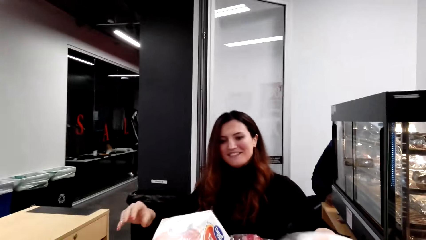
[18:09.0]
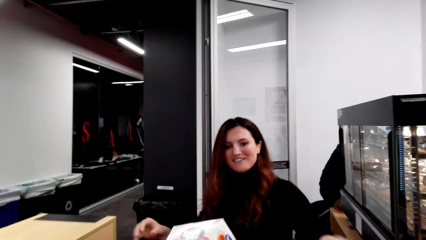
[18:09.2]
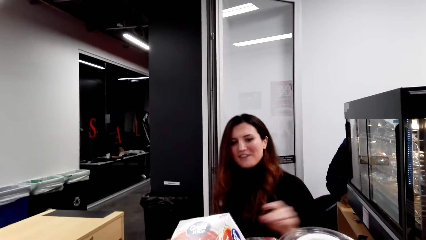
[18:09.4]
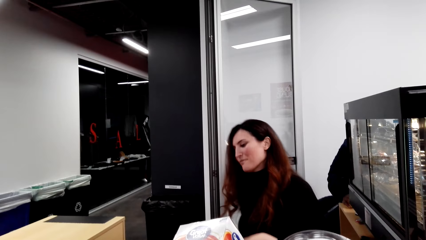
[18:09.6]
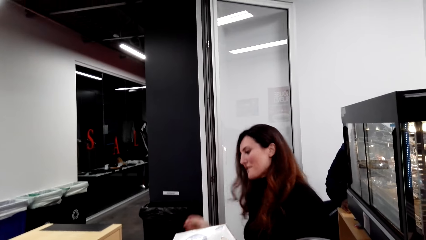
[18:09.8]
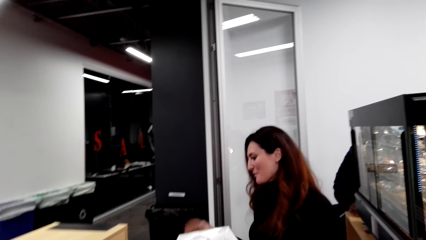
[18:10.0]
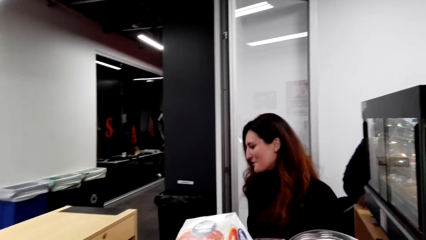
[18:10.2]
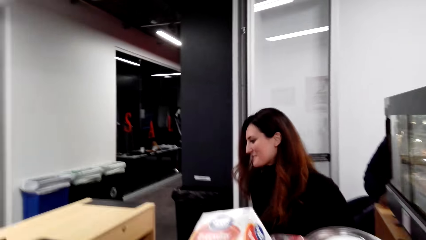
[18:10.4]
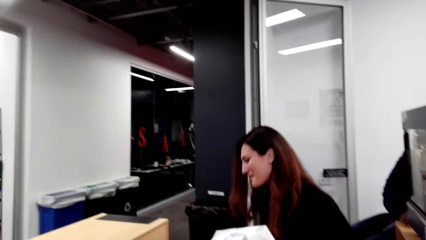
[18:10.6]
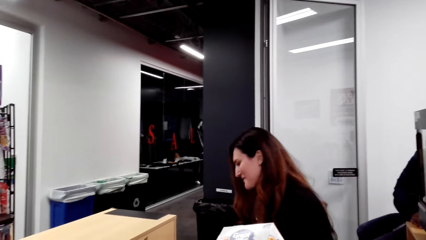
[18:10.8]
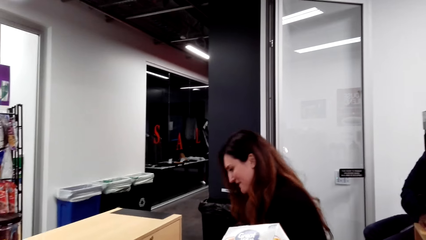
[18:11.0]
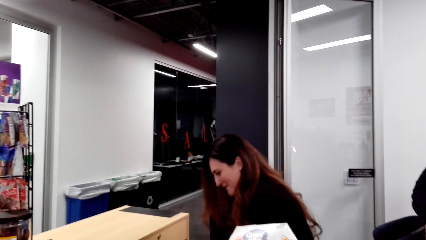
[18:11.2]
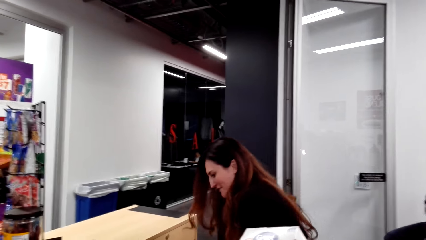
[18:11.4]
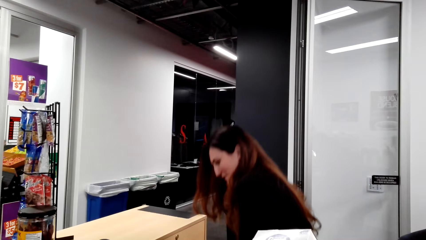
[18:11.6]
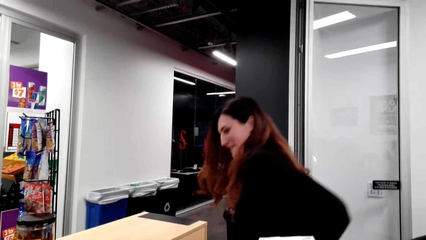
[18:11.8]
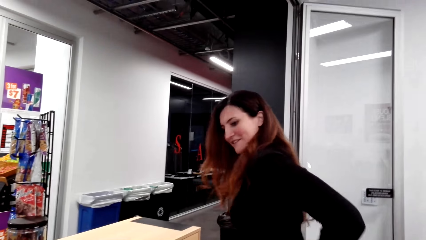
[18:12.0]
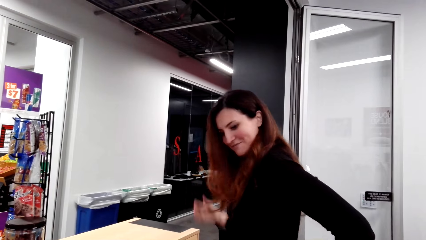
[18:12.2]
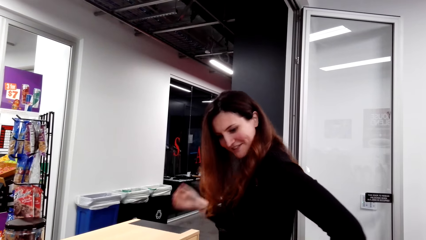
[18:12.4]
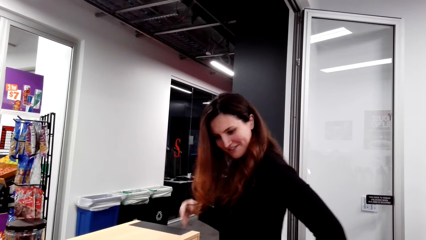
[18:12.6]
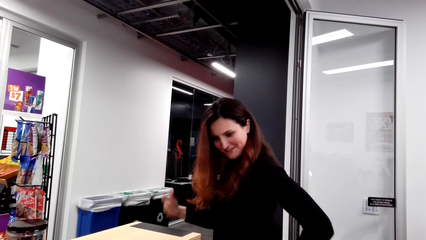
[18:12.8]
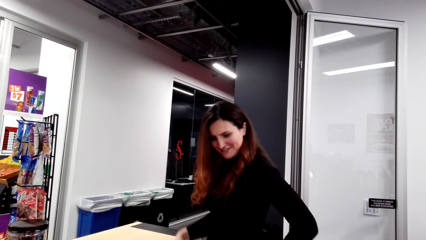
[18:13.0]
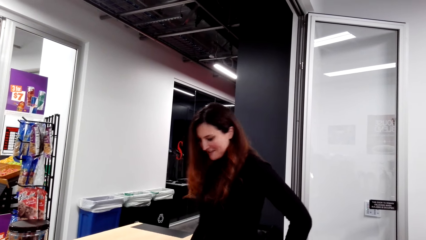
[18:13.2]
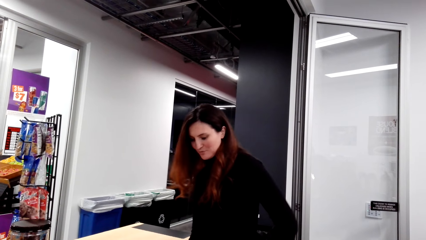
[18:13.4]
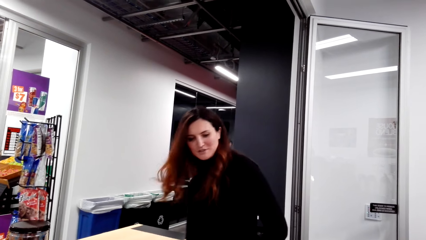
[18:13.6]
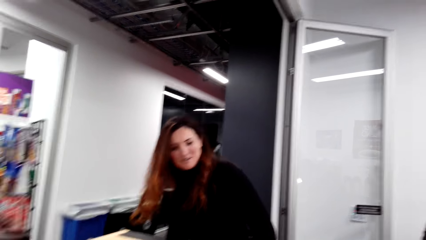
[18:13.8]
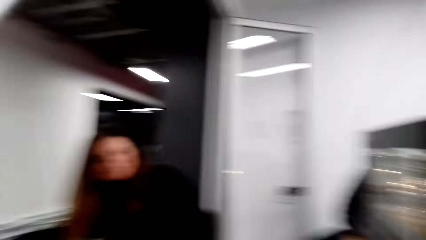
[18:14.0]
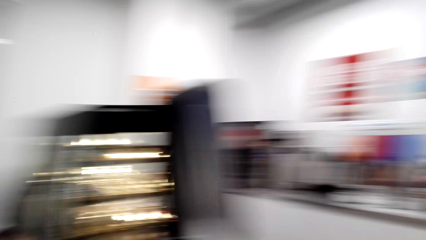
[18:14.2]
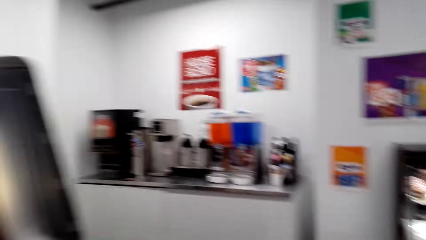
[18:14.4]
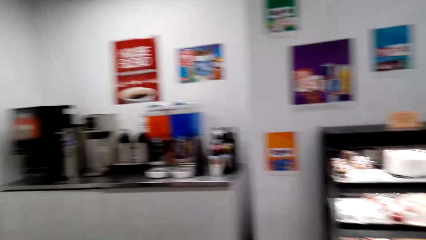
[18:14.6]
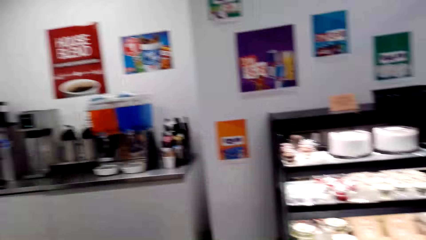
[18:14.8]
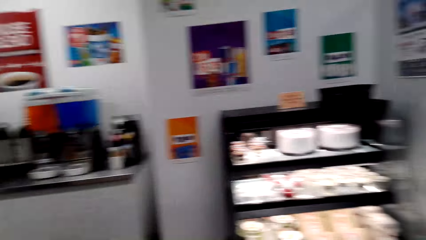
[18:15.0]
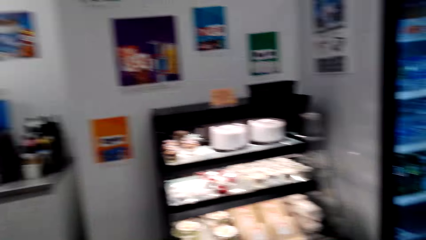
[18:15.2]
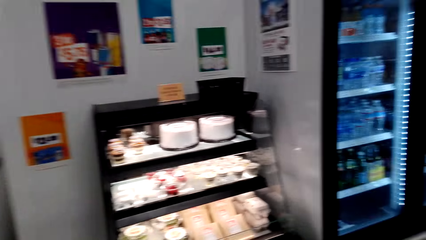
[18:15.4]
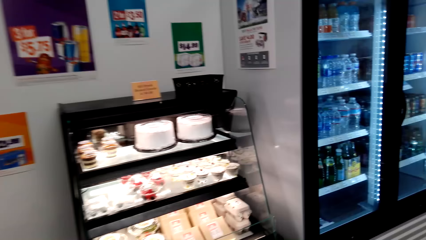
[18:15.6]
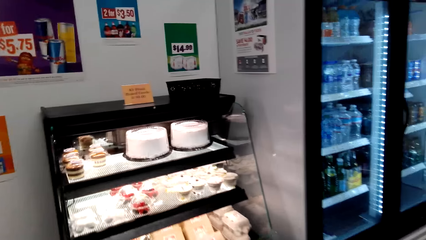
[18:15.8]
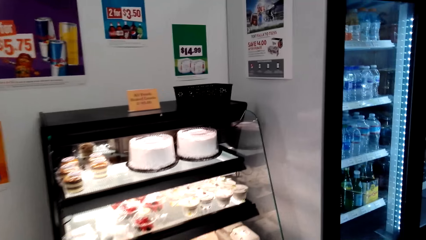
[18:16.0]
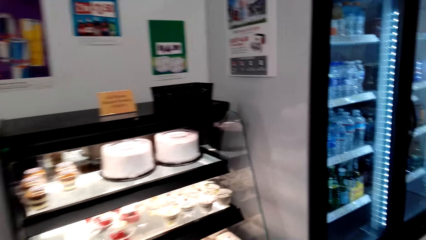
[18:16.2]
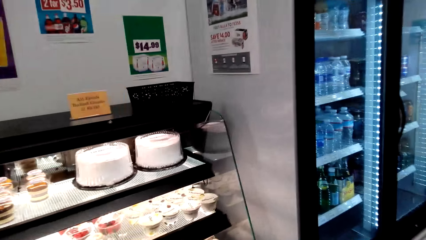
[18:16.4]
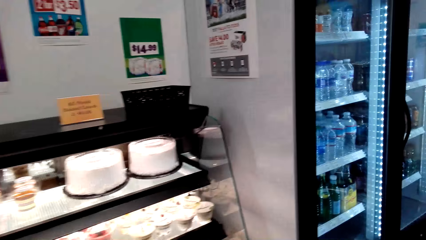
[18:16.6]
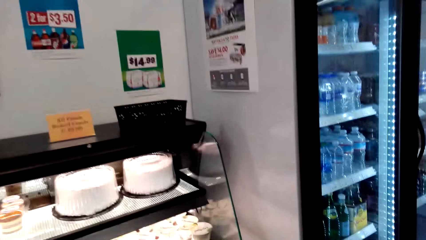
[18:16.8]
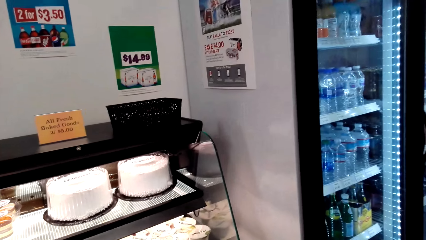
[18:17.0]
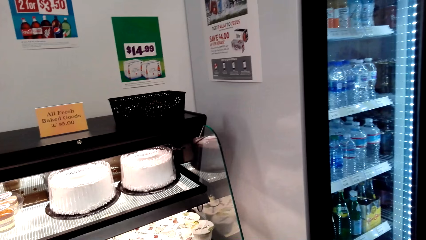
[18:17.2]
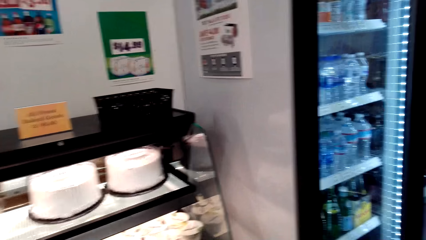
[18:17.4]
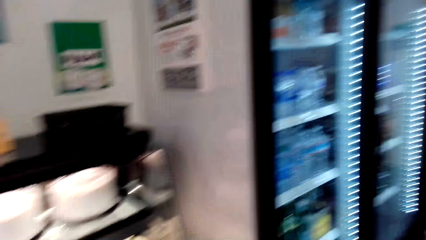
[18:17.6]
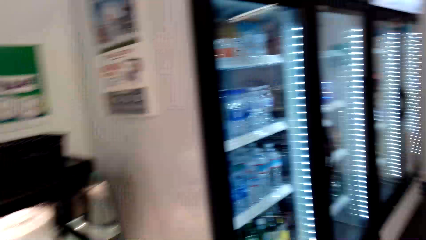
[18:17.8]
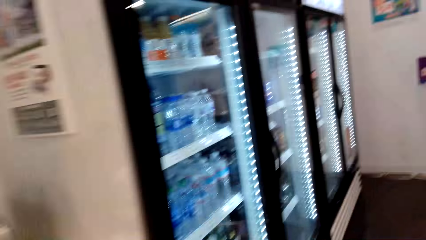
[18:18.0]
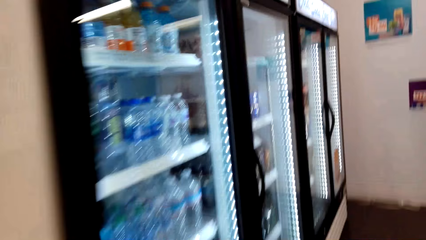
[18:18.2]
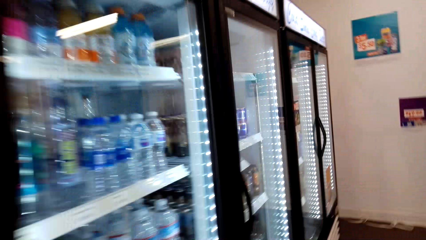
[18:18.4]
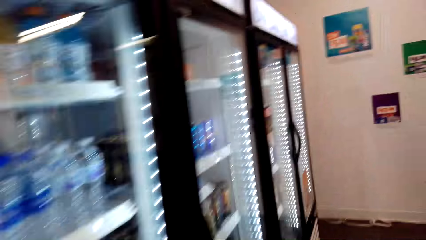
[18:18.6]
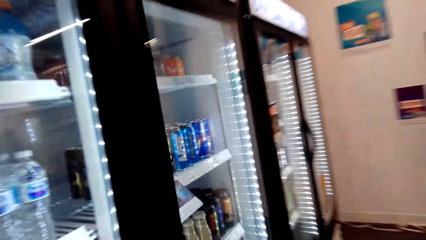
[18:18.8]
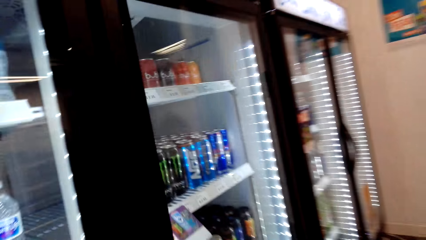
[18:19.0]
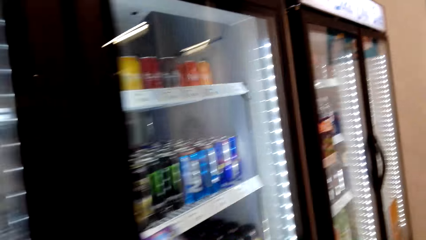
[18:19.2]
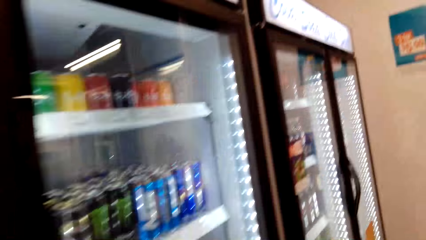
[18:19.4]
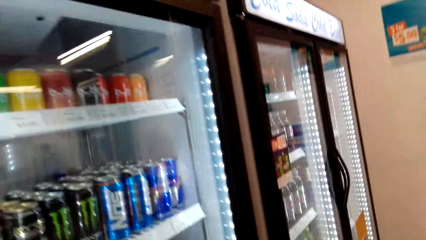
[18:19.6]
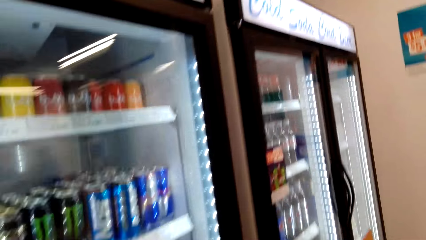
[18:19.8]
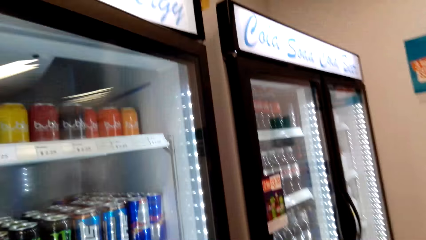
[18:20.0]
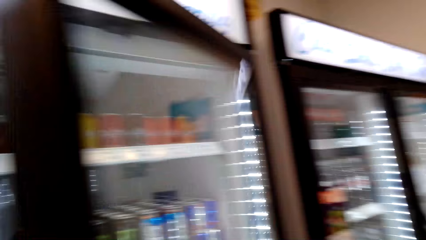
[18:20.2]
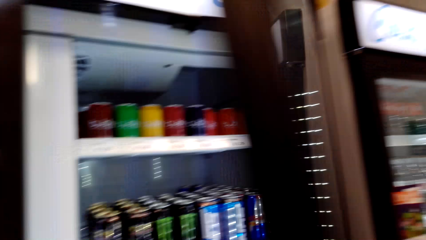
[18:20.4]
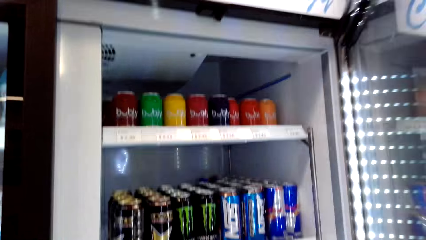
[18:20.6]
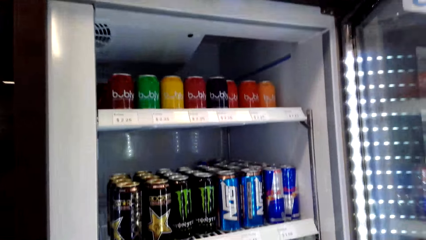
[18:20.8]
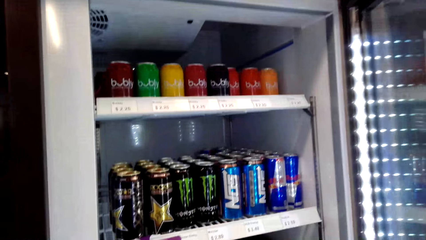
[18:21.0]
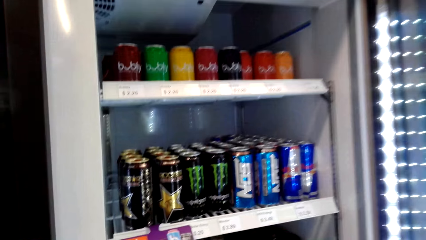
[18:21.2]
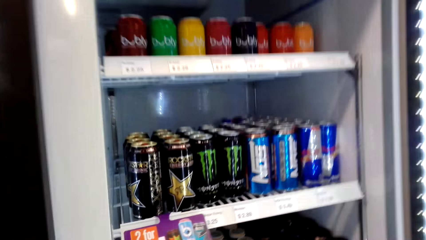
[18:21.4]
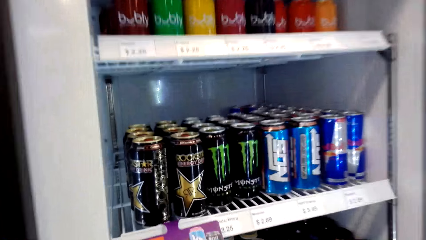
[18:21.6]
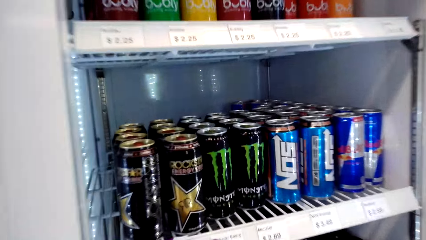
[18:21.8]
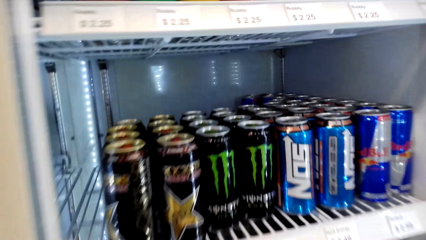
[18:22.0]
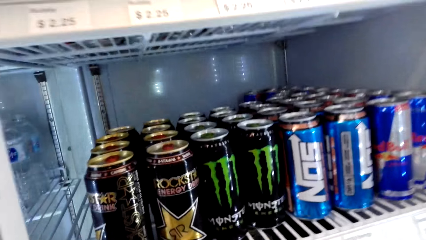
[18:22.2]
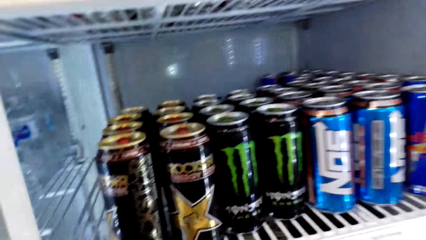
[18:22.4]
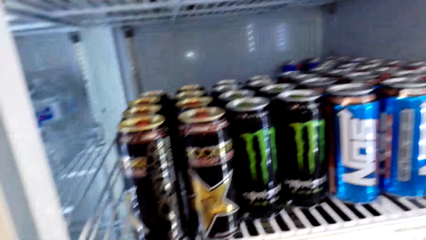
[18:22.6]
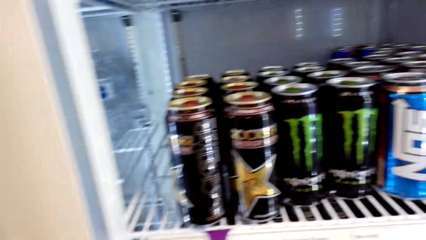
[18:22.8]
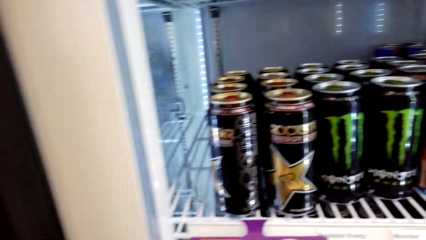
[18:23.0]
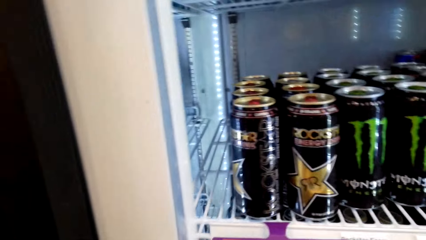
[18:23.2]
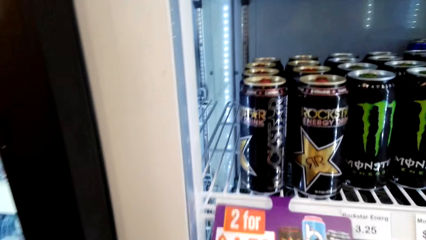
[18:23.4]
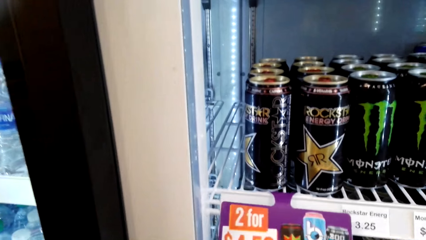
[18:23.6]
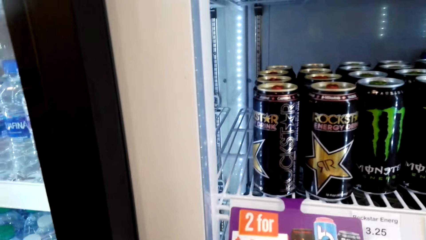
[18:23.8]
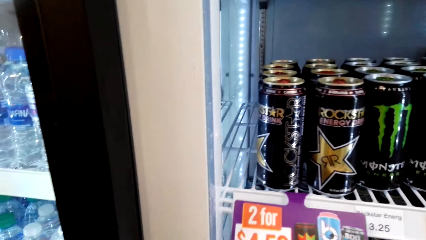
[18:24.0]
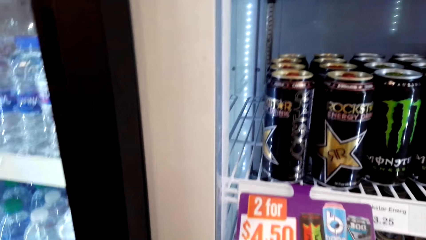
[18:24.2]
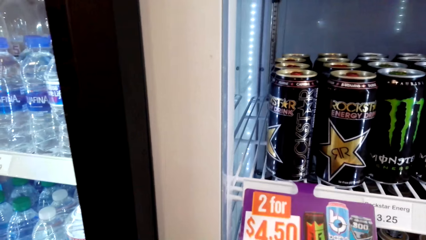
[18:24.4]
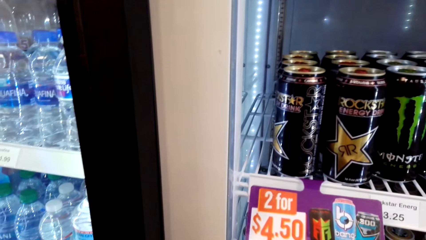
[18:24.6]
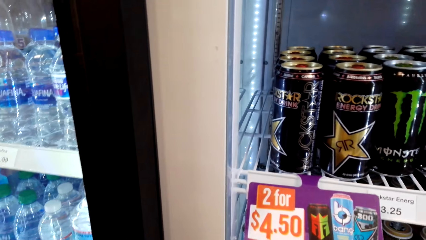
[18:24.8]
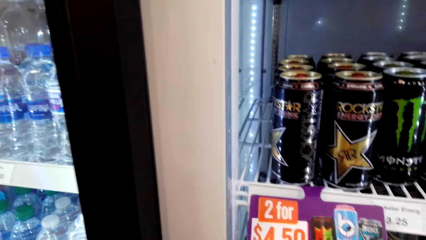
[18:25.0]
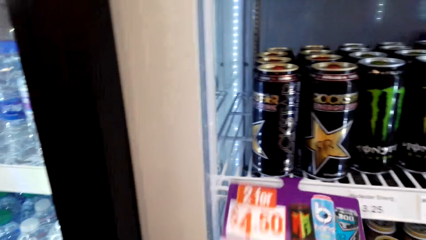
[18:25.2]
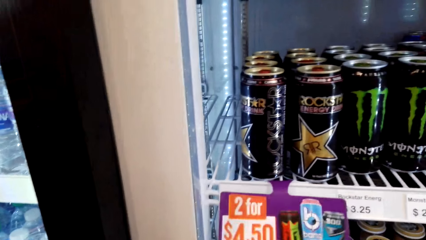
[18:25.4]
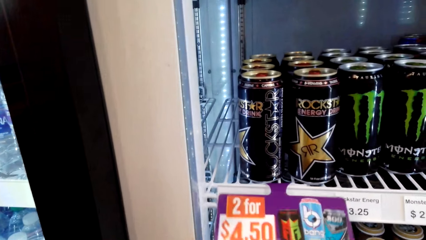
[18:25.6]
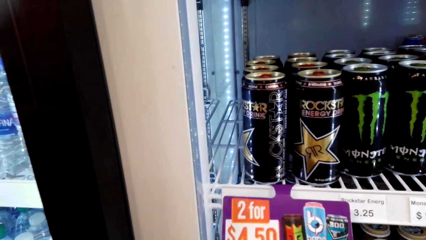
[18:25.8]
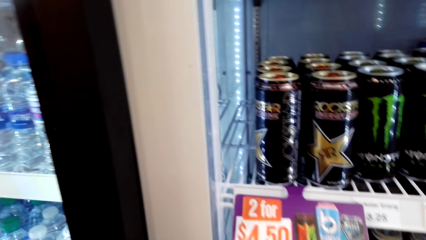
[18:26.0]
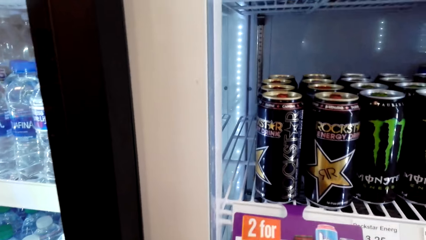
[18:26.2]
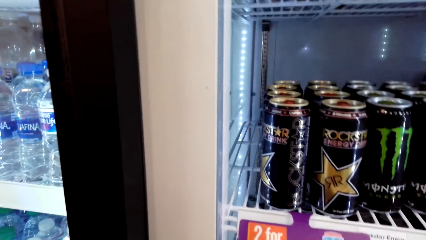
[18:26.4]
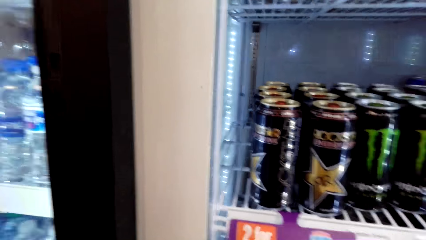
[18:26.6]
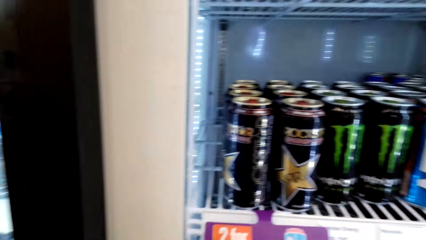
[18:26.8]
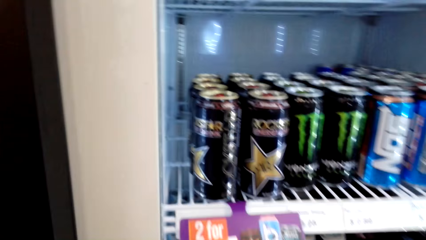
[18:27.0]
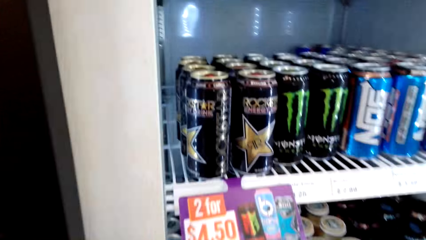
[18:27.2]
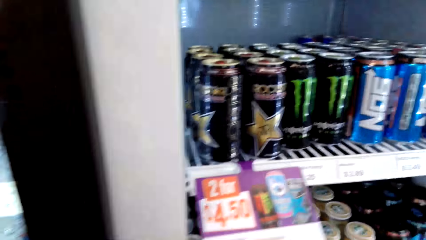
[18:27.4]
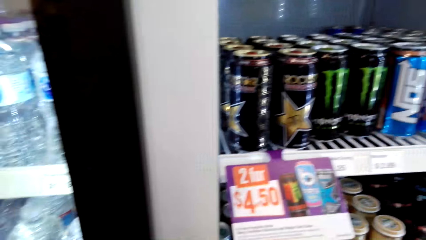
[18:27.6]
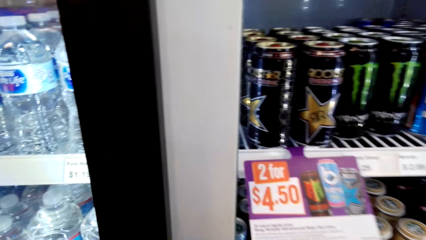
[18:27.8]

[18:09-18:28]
The camera wearer speaks to a woman. The woman speaks to the camera wearer. The camera wearer looks around the supermarket. They walk around. They check the tag.
